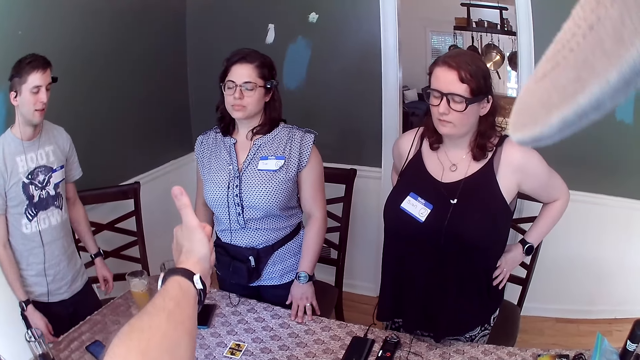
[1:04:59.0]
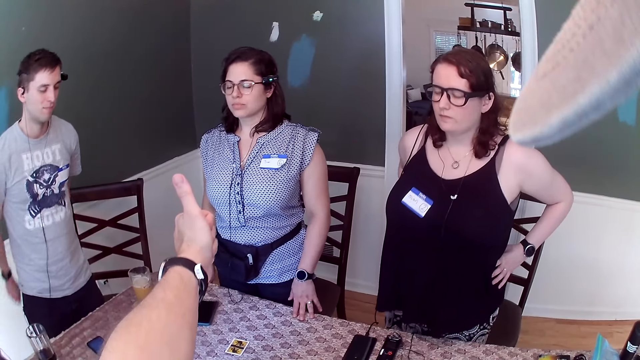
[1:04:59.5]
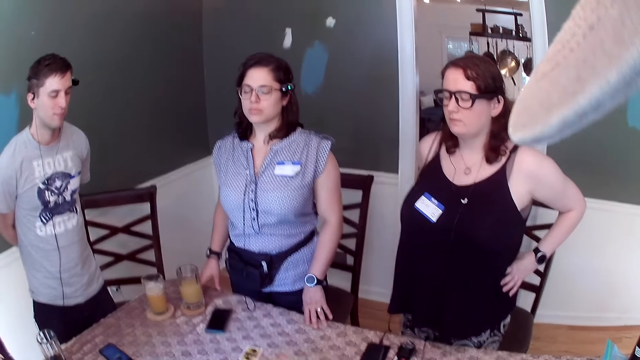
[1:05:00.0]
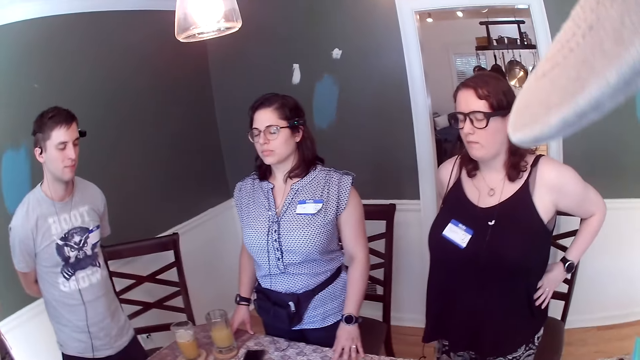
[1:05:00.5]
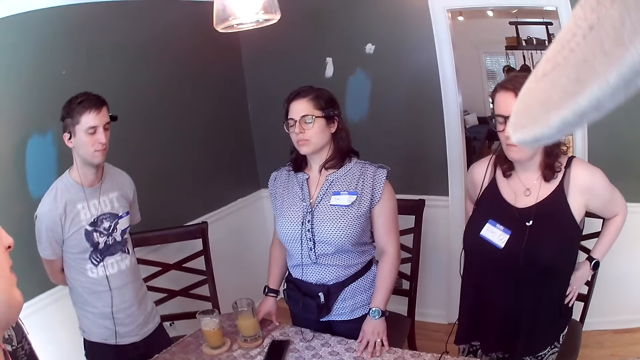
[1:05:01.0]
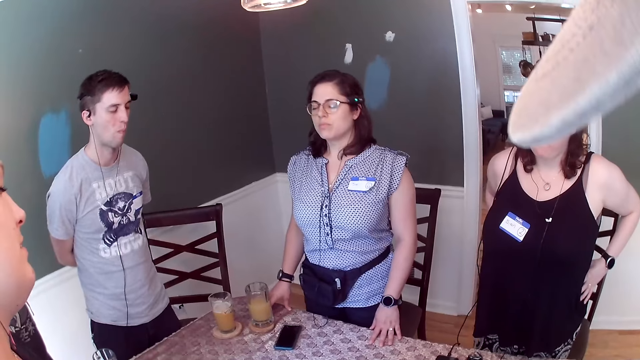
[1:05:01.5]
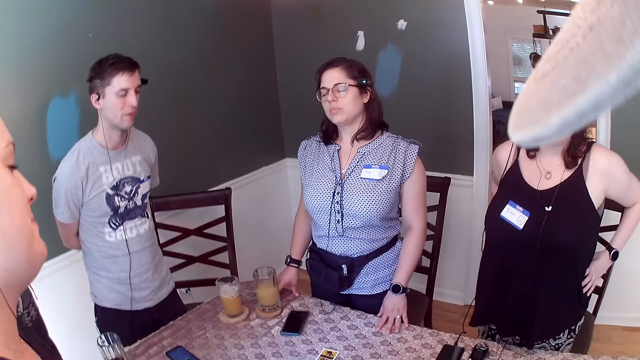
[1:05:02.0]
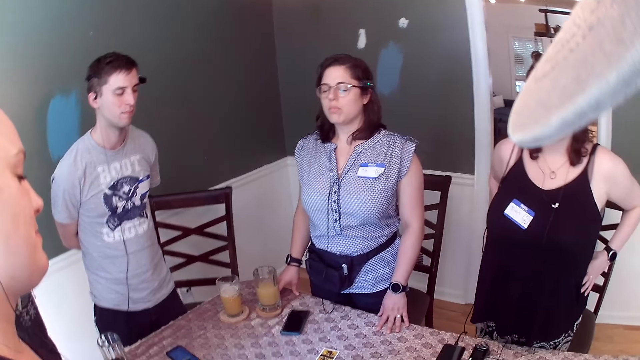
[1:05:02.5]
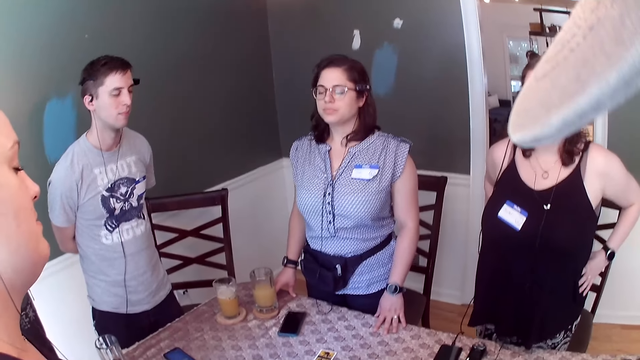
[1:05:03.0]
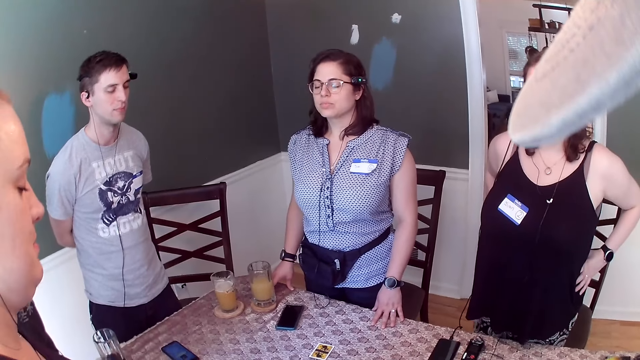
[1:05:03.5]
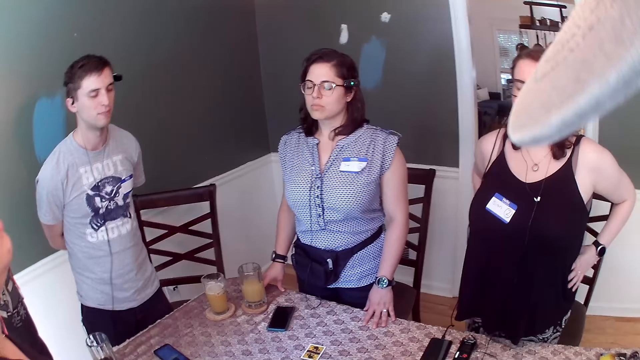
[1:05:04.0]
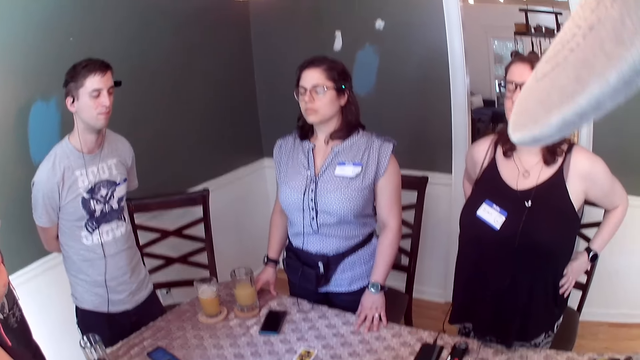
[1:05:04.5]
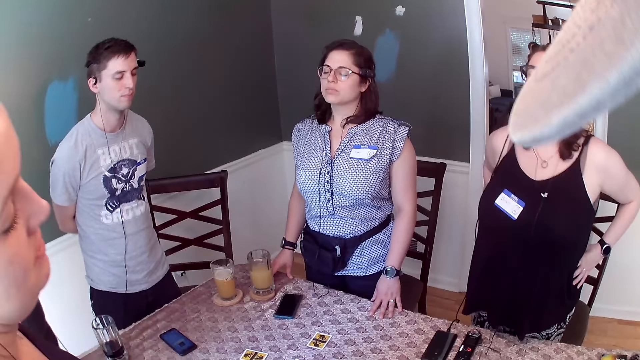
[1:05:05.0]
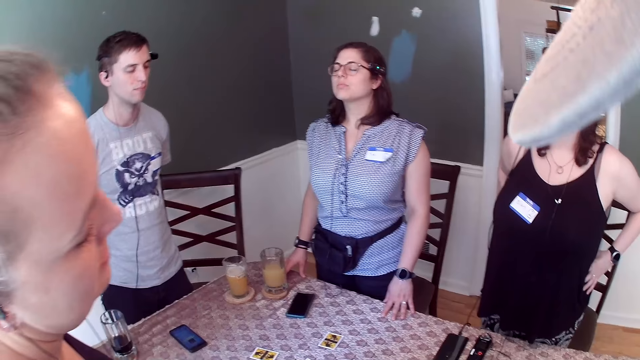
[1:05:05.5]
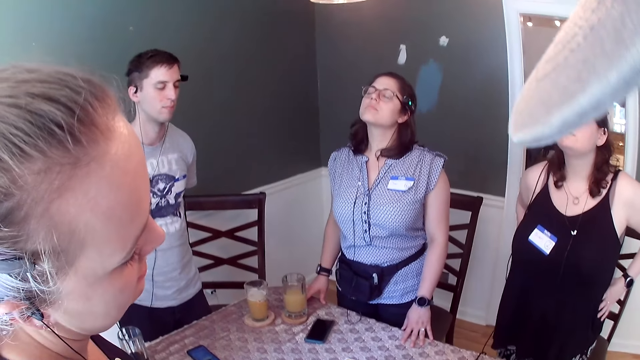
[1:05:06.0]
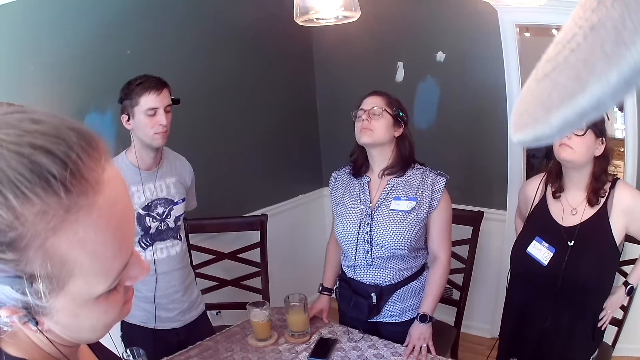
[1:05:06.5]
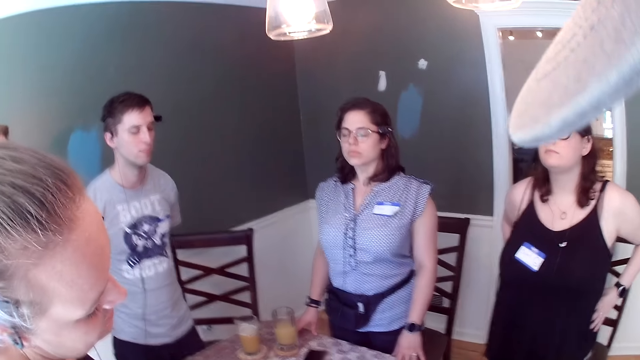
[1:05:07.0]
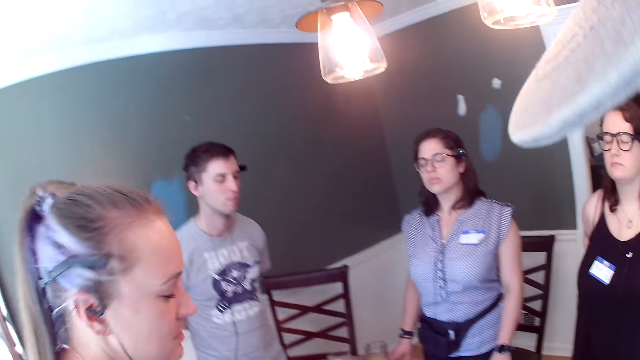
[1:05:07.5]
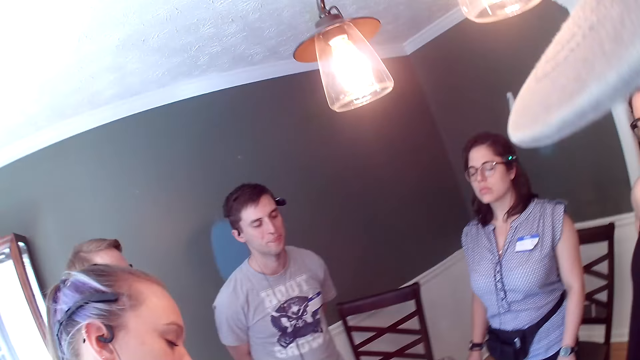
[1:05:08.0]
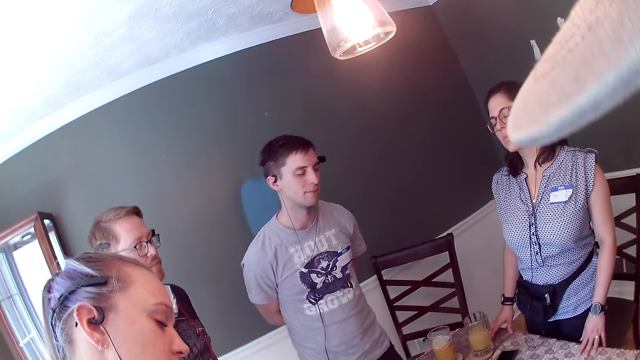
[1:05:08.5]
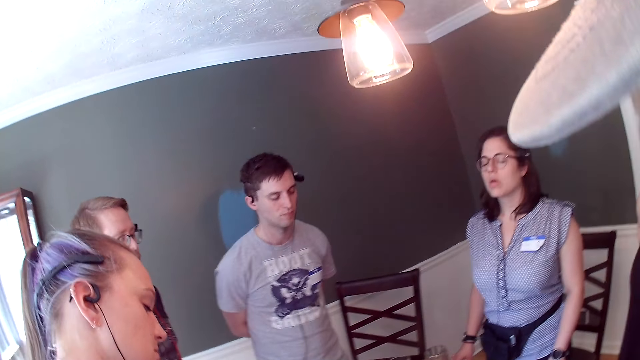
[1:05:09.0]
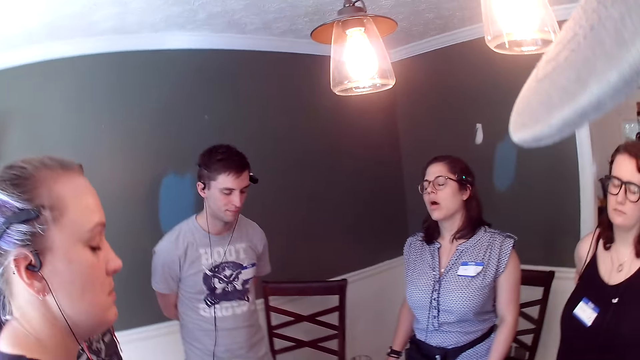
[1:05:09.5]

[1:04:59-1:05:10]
The camera wearer converses with a male. They dance to the tune.

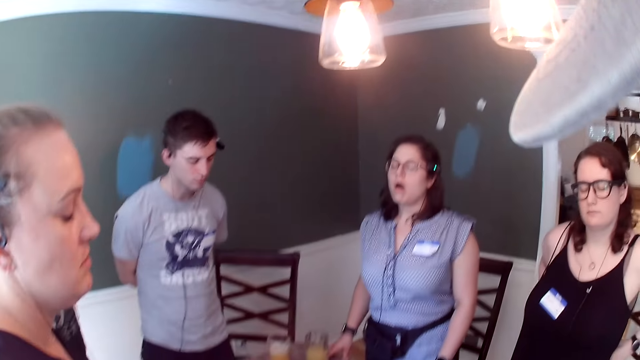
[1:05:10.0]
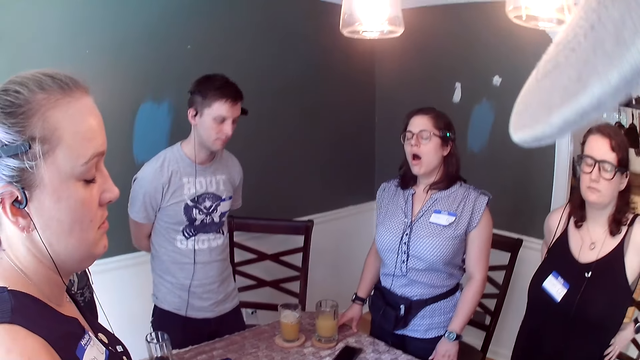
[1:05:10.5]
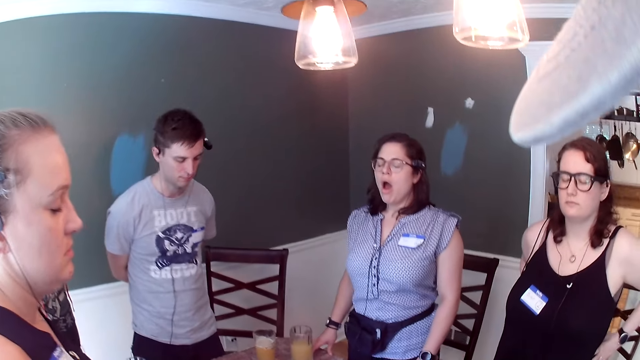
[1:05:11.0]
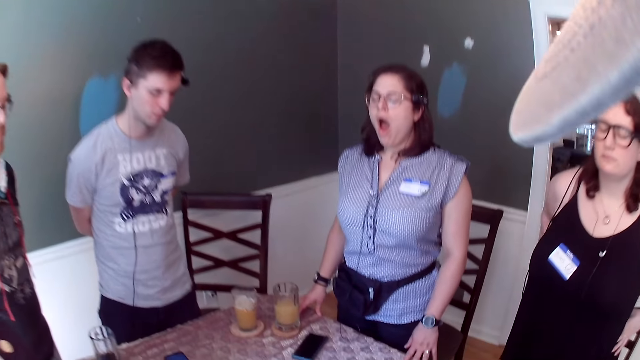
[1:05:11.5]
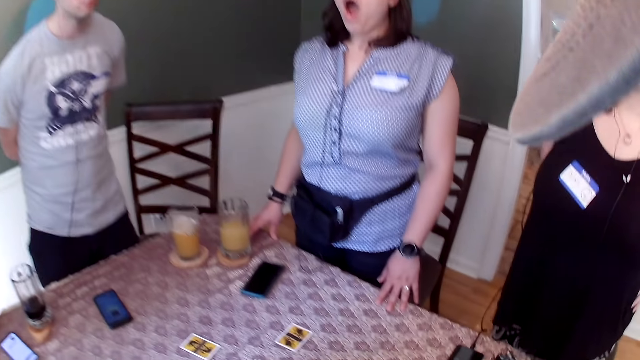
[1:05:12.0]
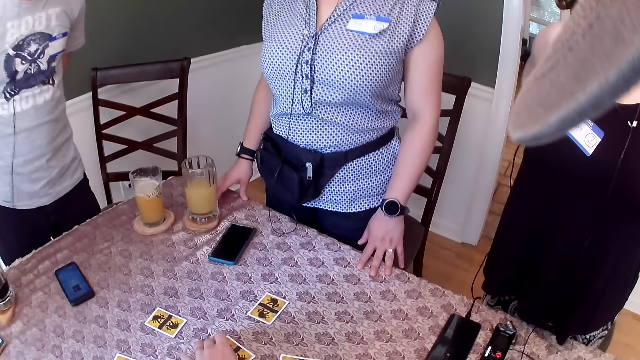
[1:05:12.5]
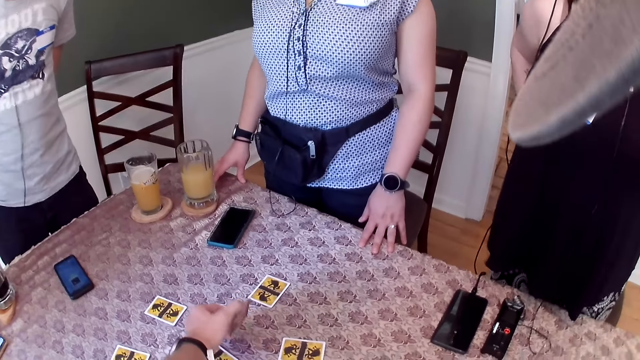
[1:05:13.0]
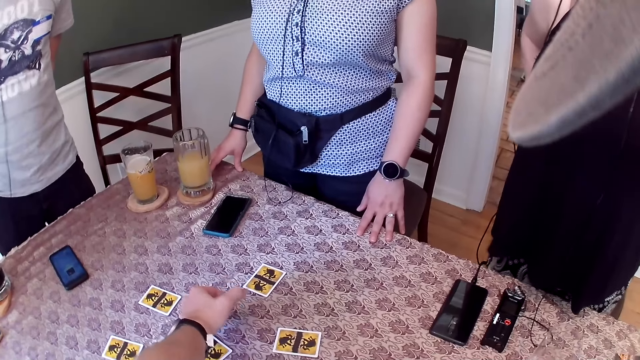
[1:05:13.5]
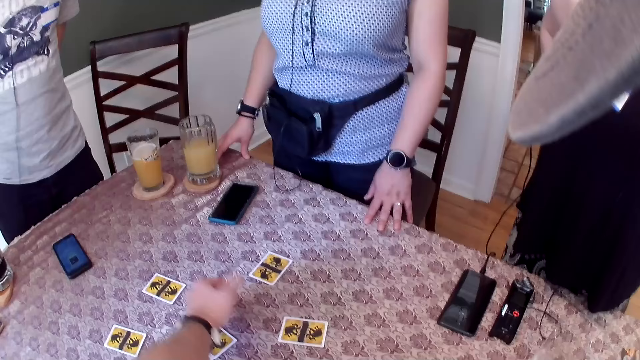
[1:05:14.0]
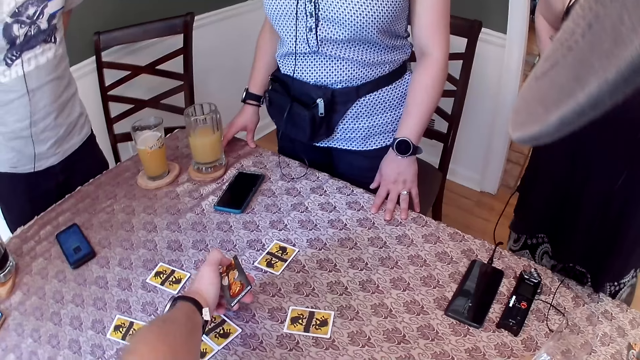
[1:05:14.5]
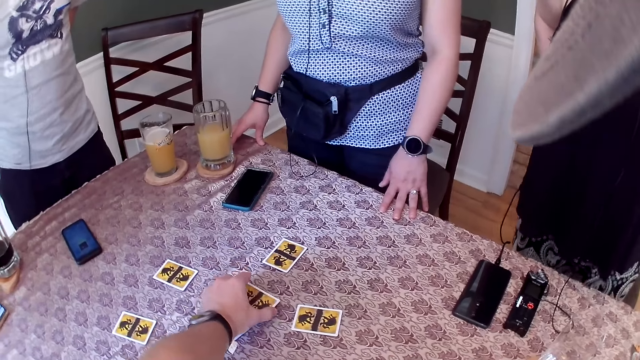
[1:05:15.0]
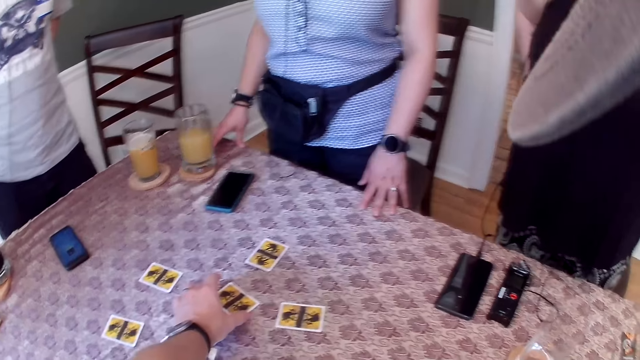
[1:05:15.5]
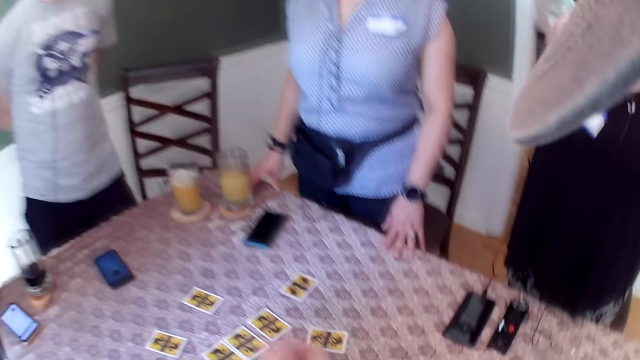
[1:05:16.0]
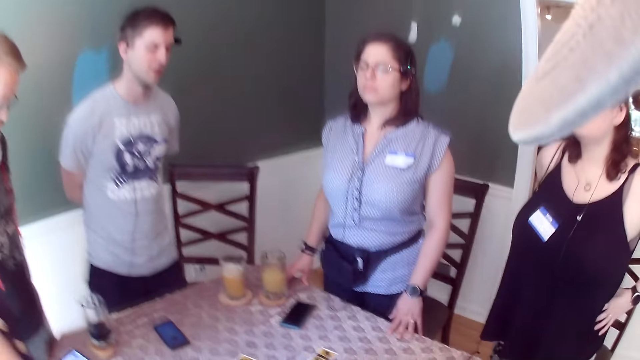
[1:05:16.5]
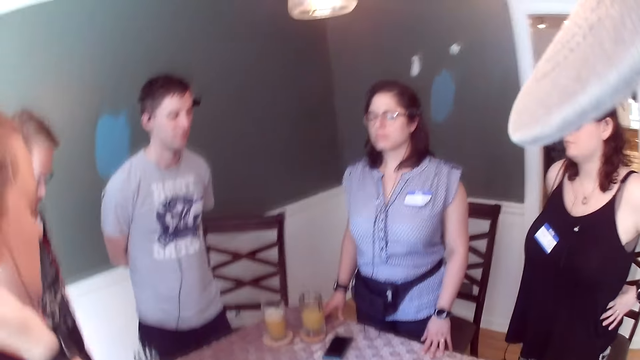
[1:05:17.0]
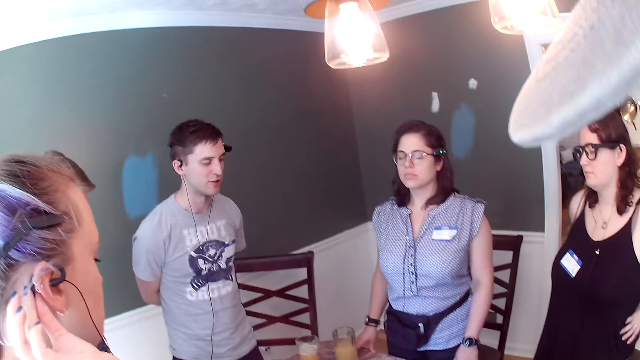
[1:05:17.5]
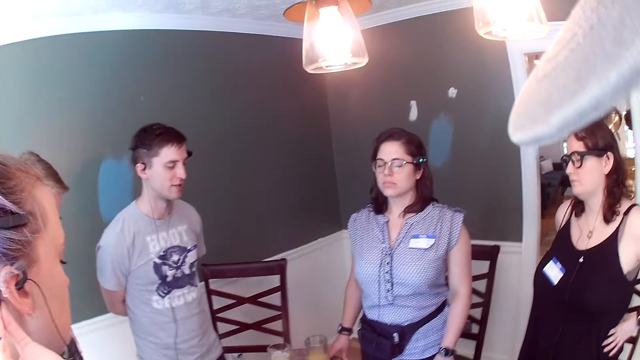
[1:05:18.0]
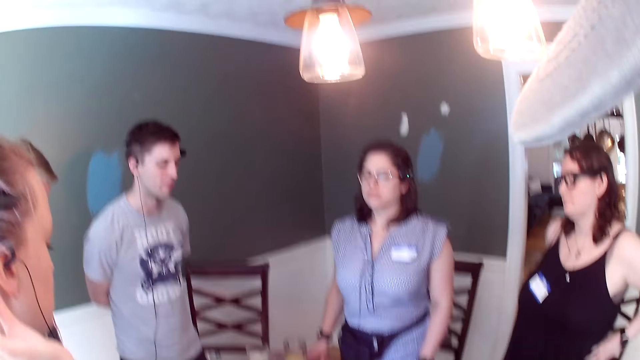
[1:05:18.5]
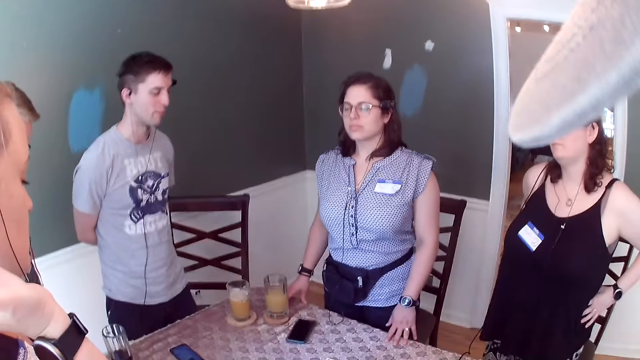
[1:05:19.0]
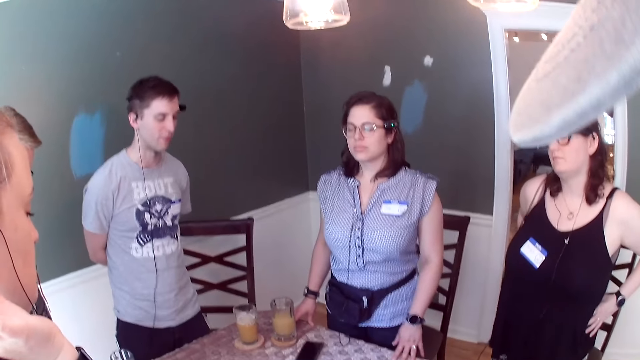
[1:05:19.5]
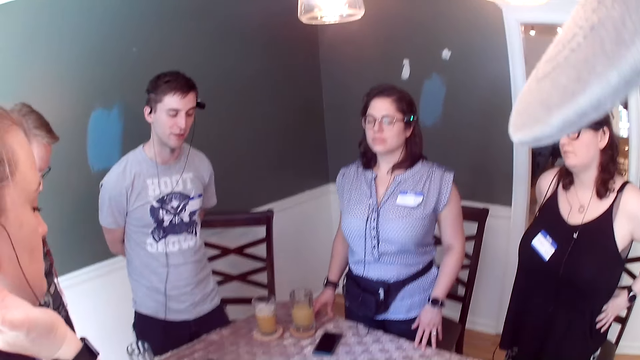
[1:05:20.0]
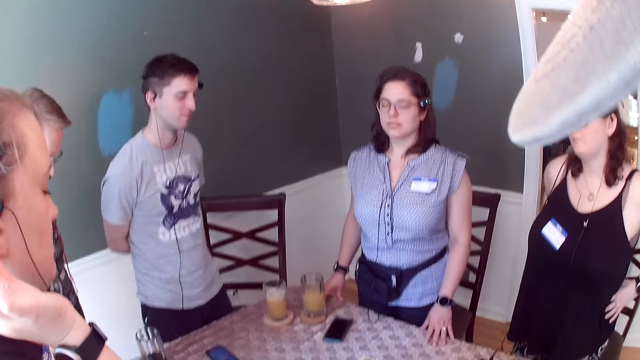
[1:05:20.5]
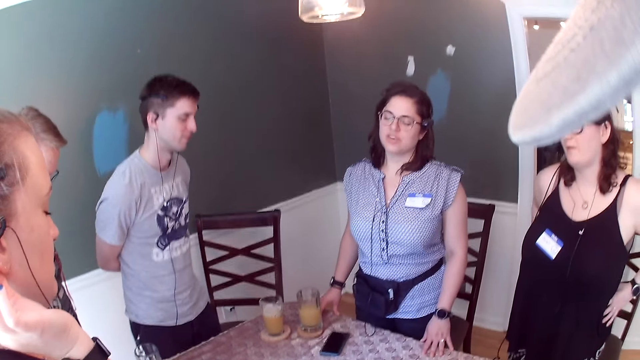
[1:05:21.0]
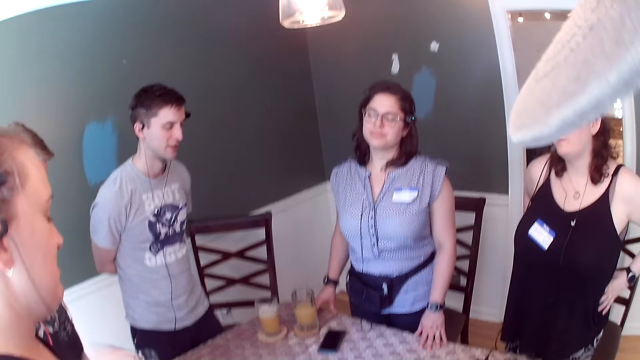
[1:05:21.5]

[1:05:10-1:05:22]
The camera wearer turns the card with his left hand. He looks at the card on the table. He turns the card with his left hand again. He drops the card on the table with his left hand. He dances to the tune. A male converses with a female.
